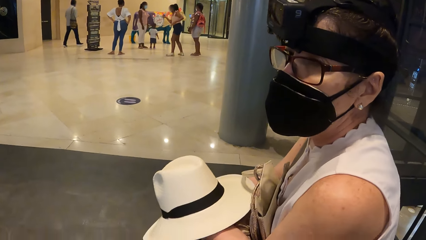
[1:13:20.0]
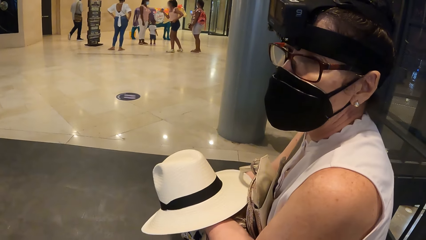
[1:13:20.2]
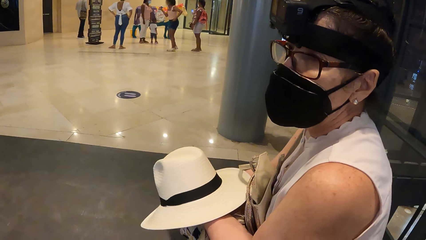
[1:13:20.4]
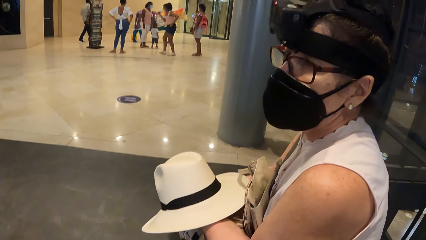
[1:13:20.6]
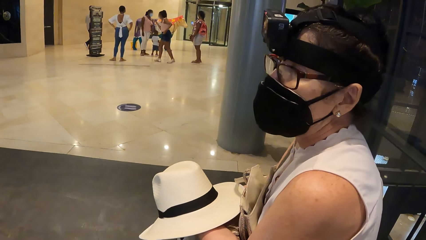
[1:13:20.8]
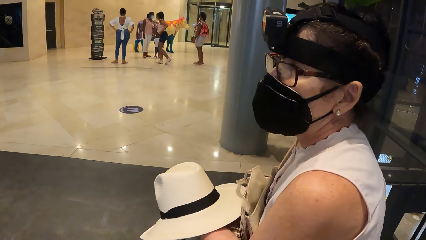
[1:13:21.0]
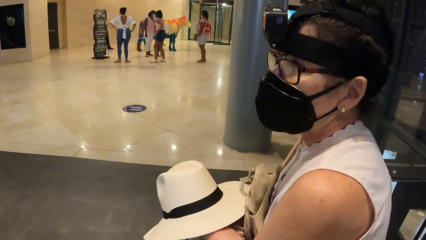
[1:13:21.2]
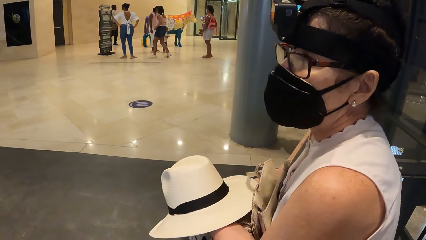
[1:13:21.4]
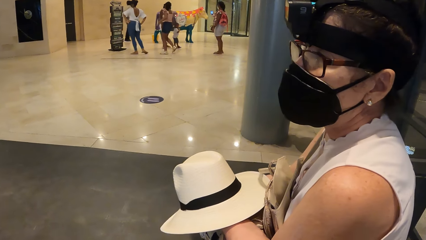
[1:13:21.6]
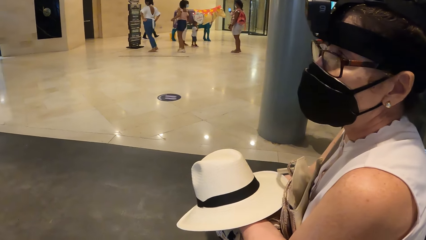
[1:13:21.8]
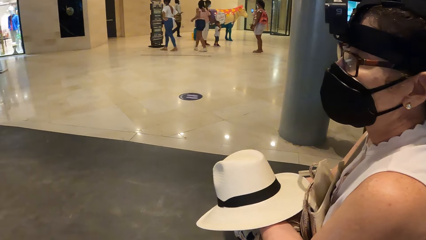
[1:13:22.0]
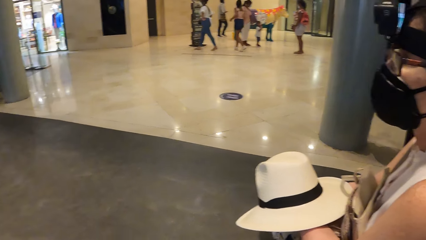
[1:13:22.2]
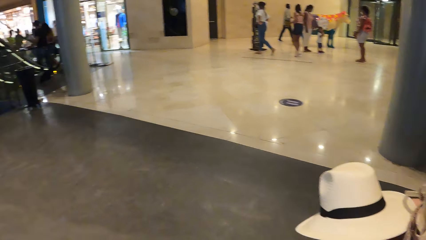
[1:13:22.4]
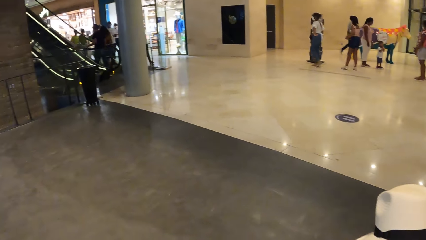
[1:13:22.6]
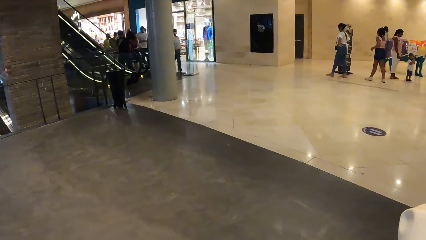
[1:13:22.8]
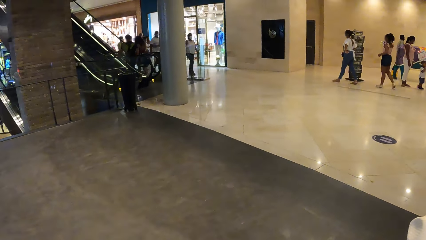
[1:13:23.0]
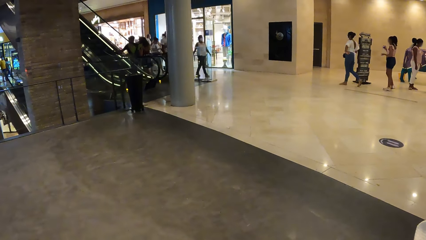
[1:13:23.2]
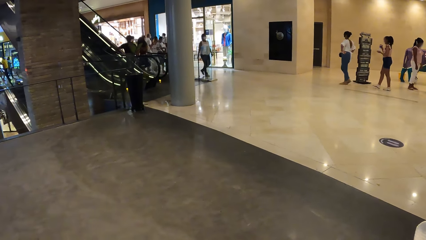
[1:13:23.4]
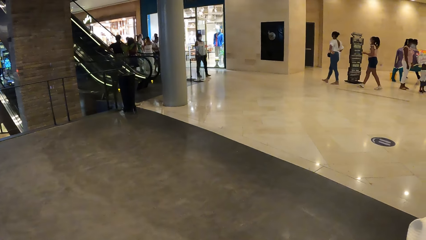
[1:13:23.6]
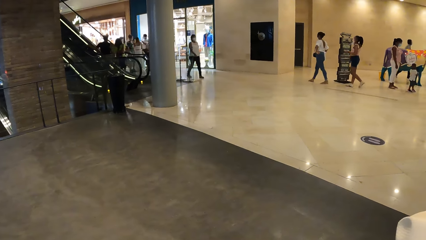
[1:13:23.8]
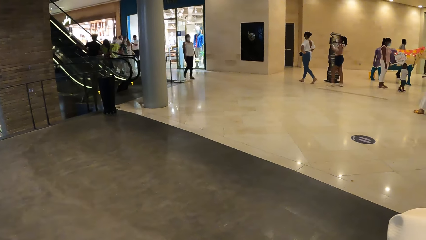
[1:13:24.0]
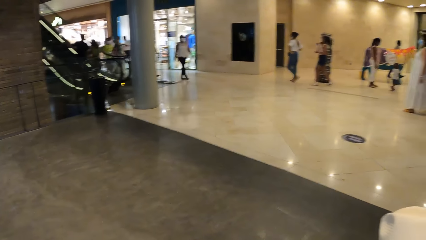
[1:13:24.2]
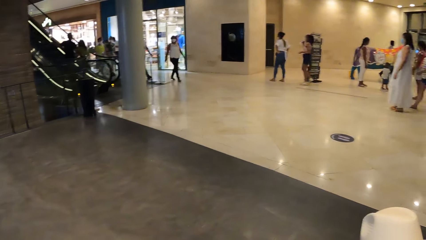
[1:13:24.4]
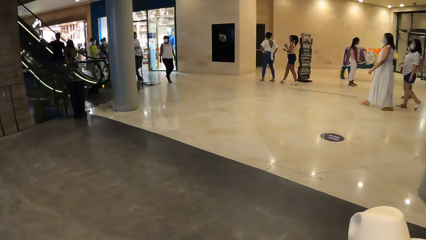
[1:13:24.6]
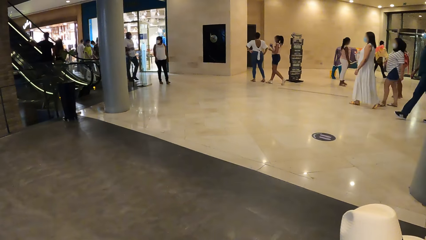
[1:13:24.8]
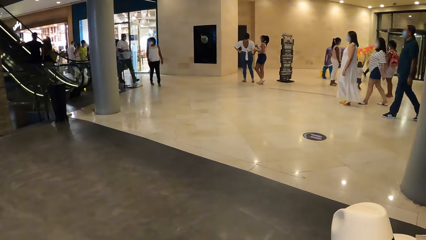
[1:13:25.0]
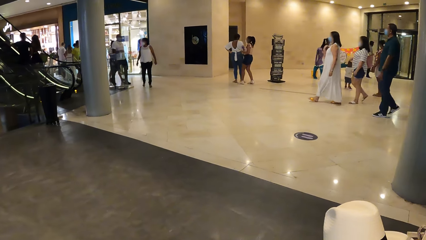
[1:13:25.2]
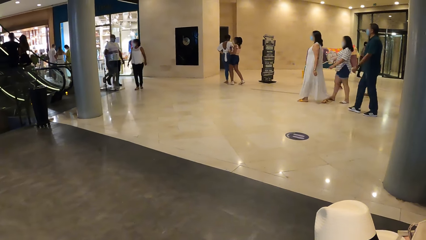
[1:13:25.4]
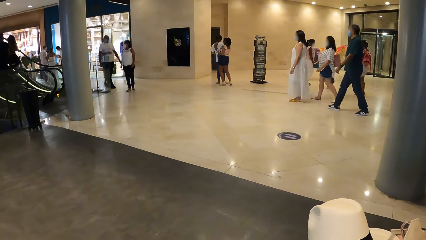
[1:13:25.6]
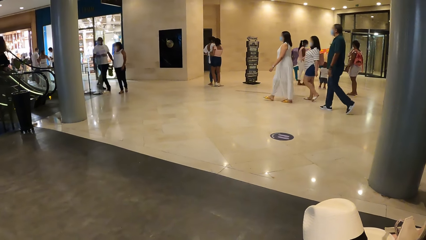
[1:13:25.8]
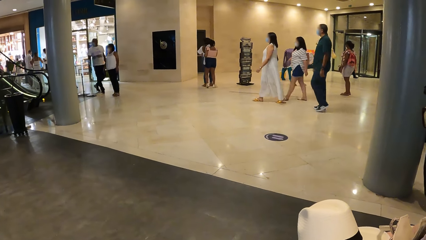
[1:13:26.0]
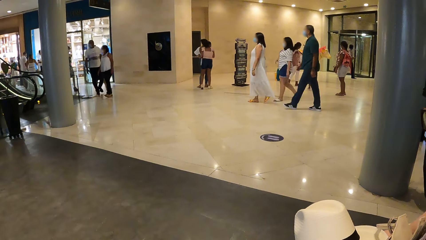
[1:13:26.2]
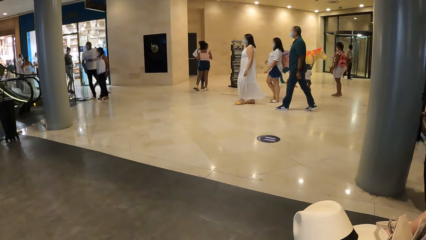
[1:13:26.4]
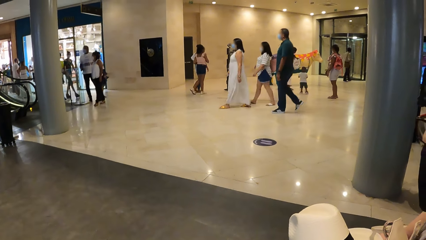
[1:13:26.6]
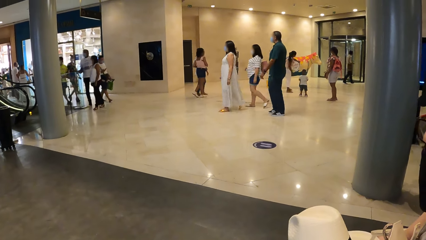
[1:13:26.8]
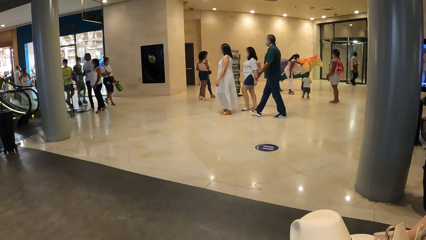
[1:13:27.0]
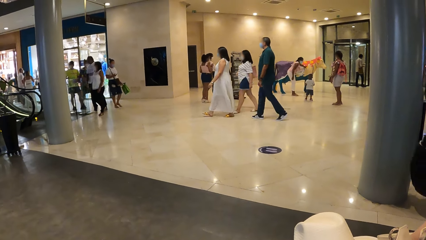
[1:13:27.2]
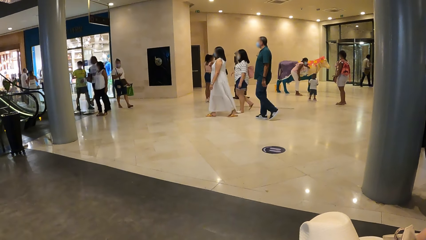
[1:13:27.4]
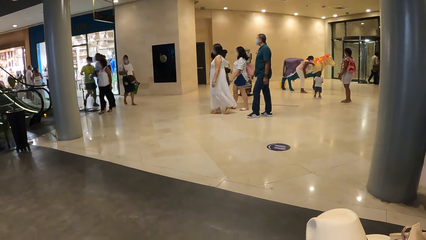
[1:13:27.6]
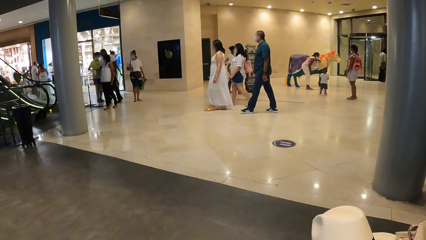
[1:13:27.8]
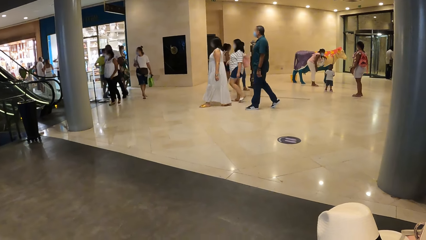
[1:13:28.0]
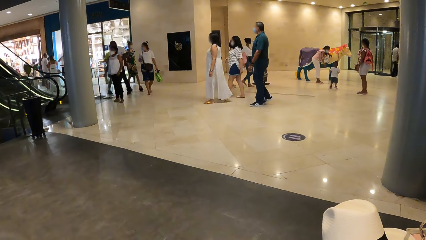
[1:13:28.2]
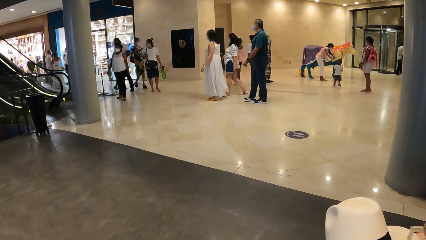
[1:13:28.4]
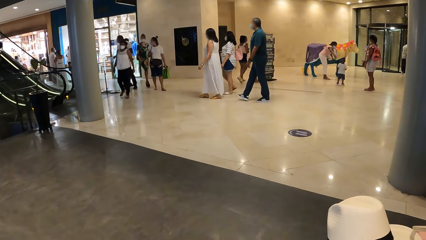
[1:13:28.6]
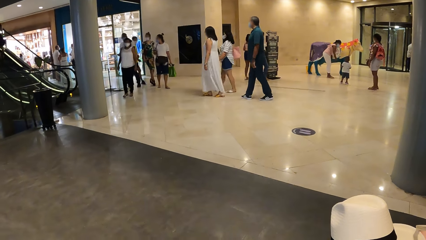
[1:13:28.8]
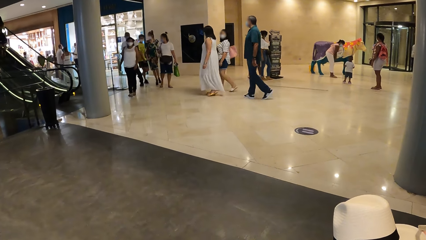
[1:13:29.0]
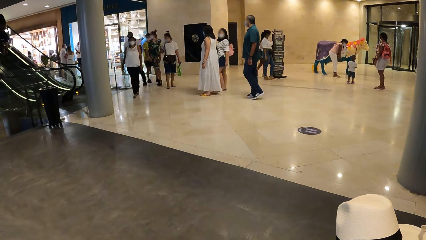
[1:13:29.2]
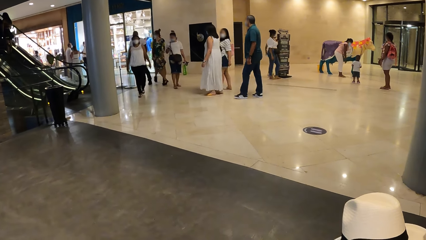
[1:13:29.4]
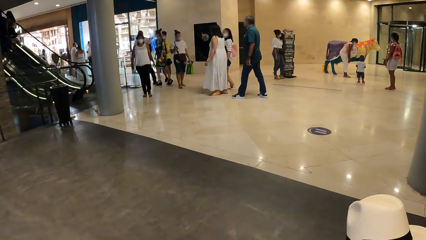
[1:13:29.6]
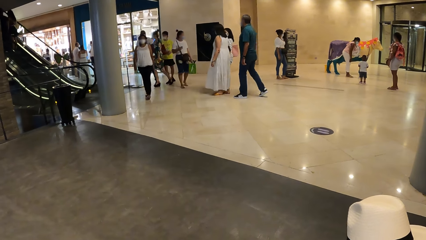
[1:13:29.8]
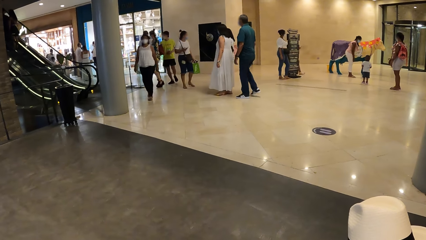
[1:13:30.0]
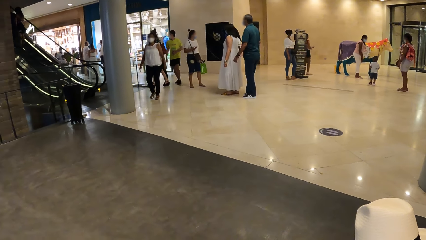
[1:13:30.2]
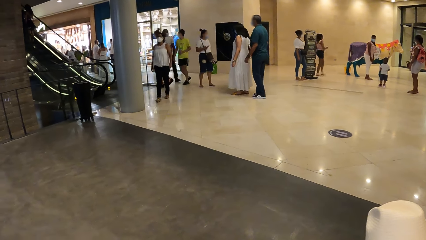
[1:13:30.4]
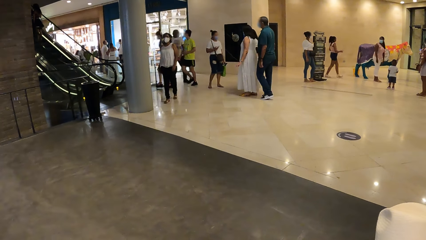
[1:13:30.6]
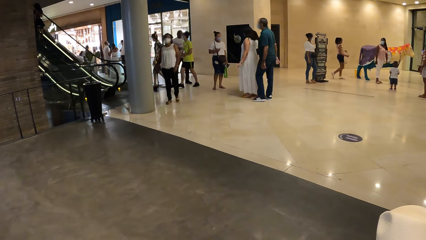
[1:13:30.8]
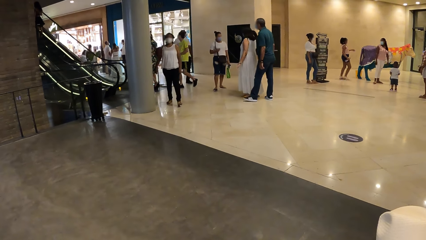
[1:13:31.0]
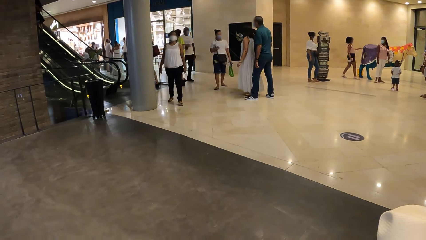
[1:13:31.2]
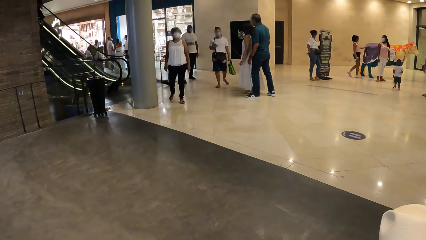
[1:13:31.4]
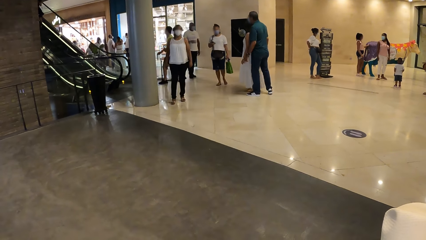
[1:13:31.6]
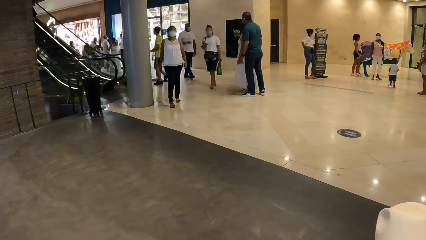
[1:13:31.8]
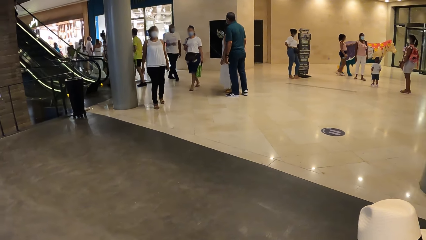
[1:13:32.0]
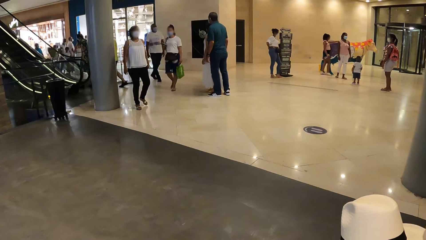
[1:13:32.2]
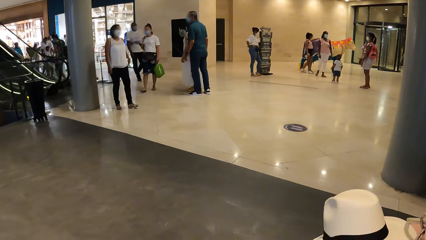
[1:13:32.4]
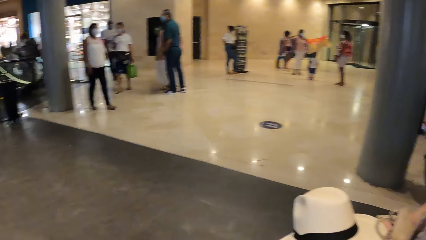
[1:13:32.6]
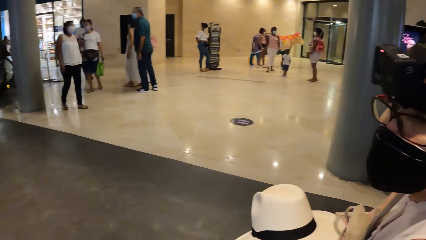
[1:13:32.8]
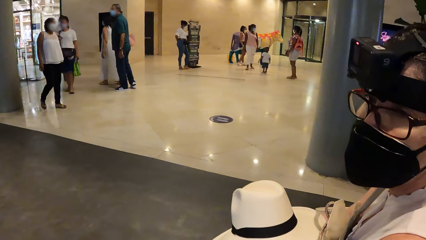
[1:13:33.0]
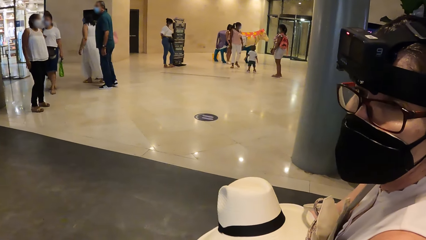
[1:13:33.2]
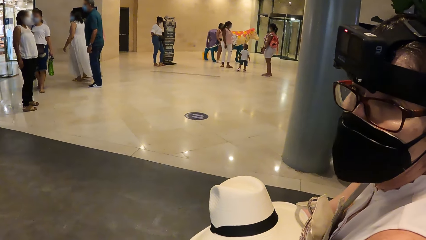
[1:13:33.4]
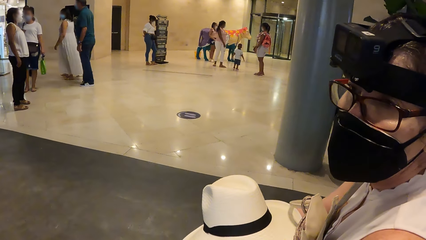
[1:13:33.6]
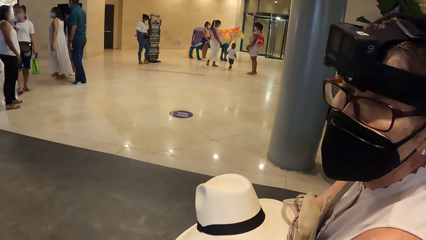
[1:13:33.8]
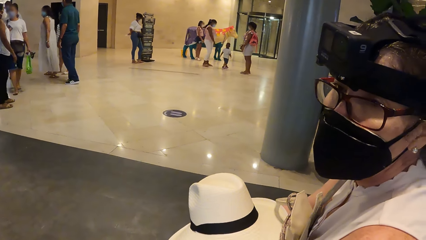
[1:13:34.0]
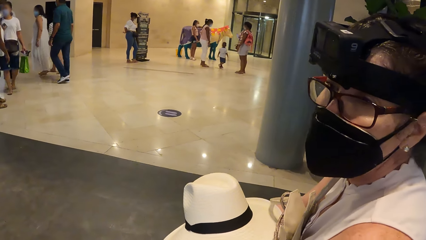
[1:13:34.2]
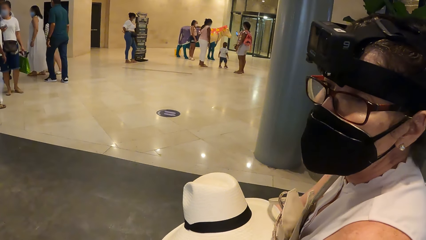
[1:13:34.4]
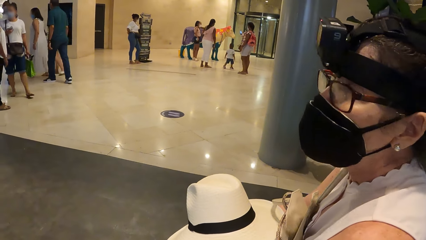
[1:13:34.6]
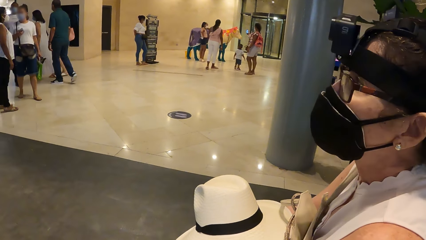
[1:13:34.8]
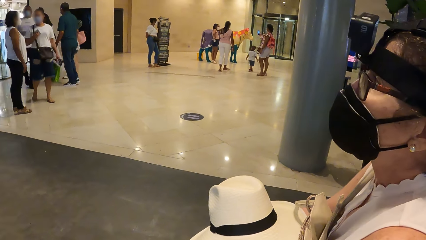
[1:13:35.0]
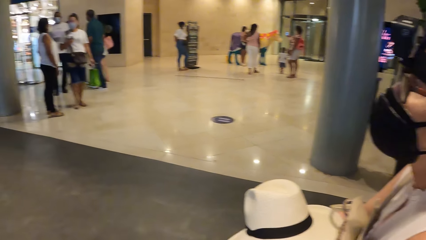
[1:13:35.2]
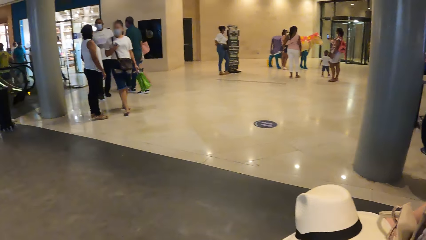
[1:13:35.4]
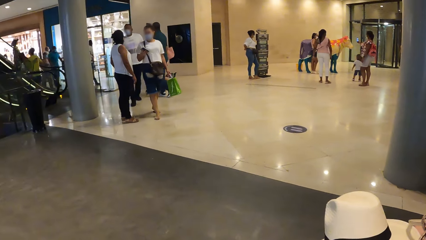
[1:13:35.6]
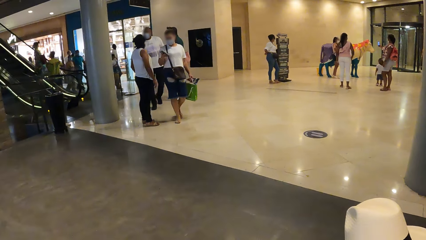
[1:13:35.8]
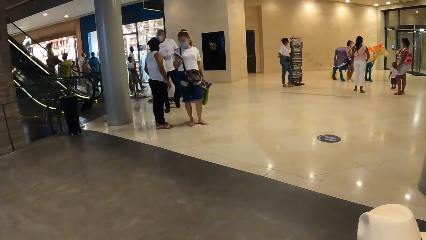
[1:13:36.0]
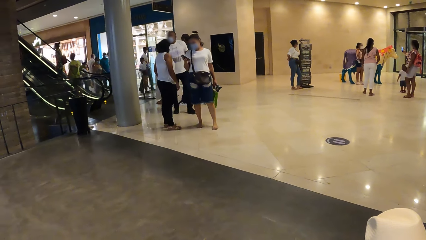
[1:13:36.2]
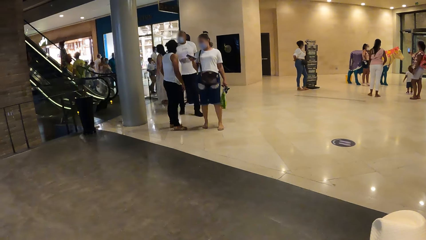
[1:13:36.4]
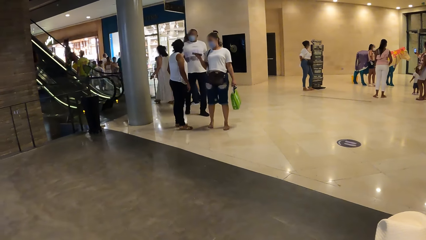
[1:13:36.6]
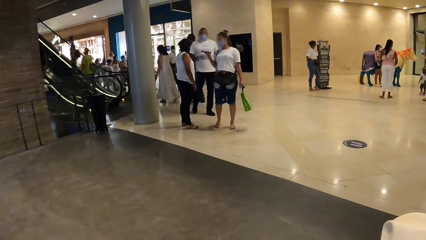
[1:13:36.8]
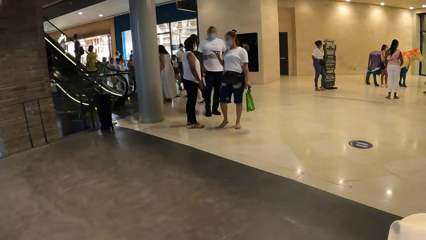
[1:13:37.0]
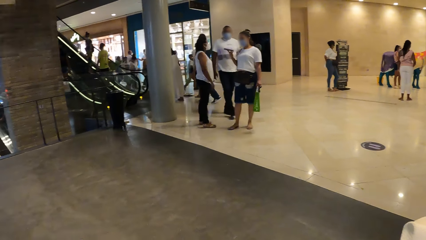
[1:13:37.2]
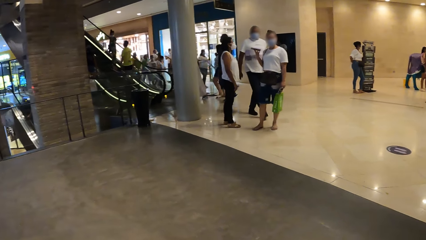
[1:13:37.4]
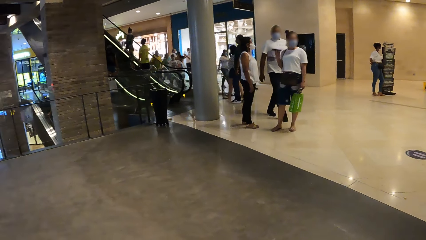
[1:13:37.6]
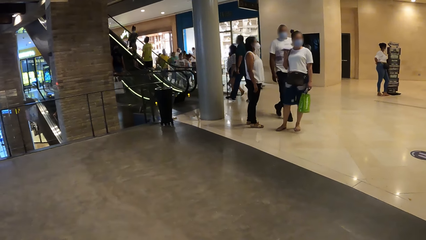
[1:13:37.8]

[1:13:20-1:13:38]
A woman converses with the camera wearer. The camera wearer looks around. The woman moves her head. The camera wearer looks around. The woman converses with the camera wearer. The woman moves her head. The camera wearer looks around.
